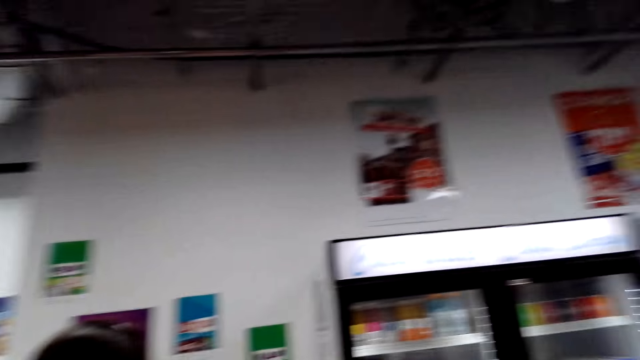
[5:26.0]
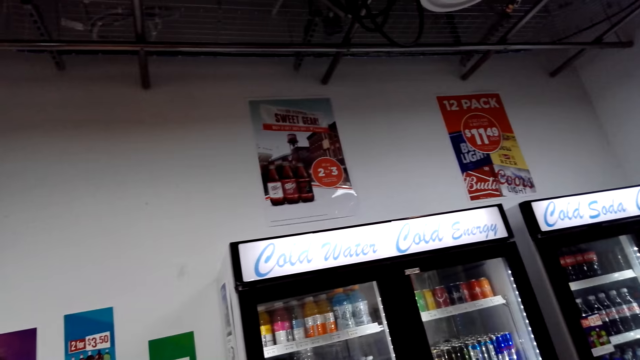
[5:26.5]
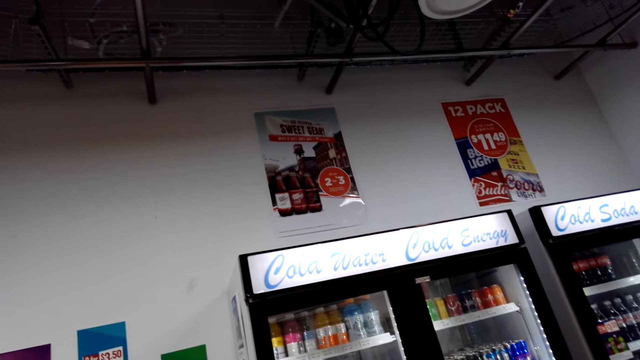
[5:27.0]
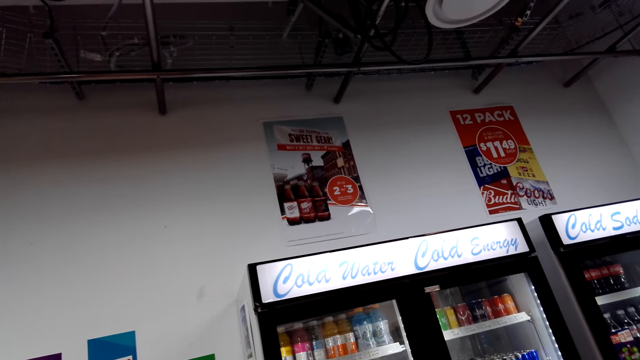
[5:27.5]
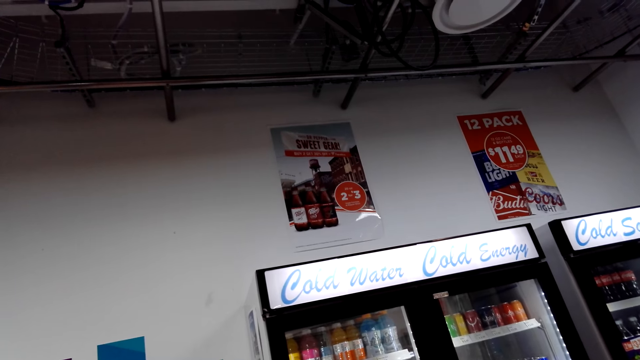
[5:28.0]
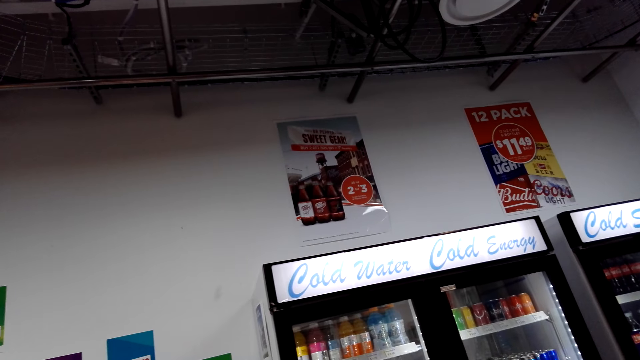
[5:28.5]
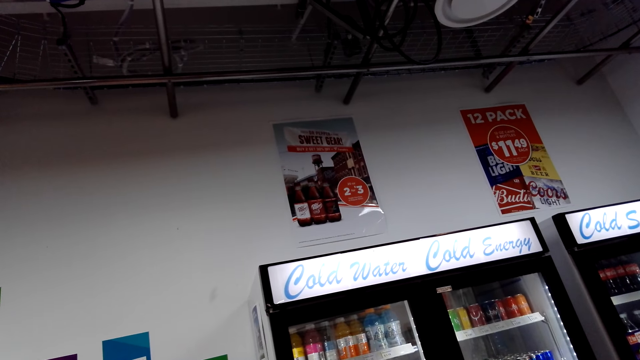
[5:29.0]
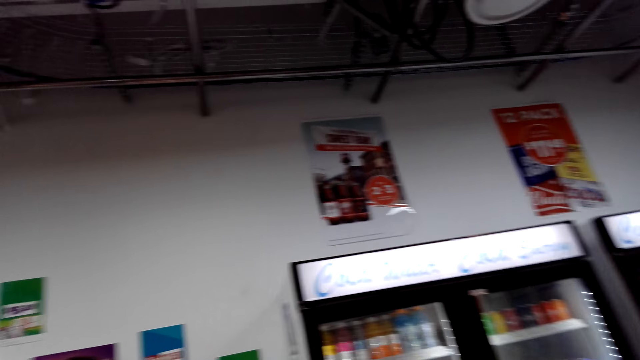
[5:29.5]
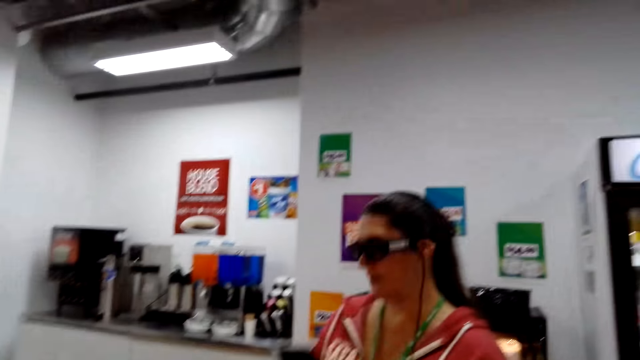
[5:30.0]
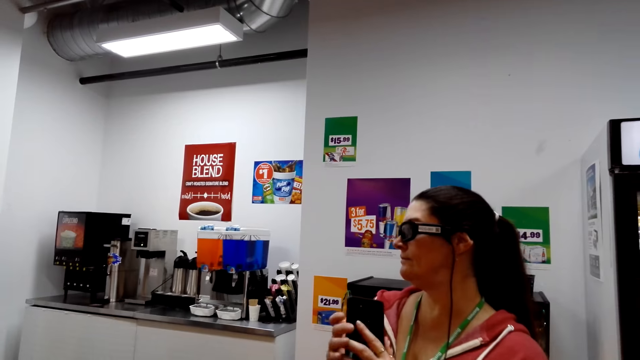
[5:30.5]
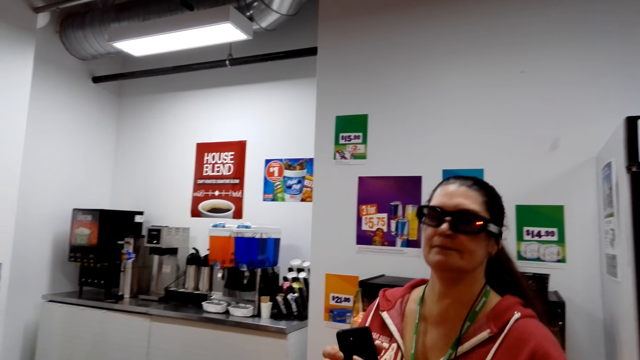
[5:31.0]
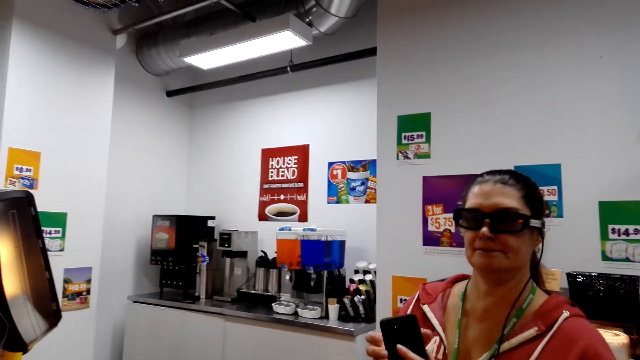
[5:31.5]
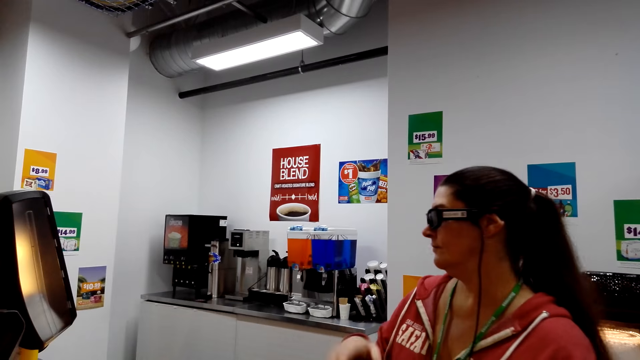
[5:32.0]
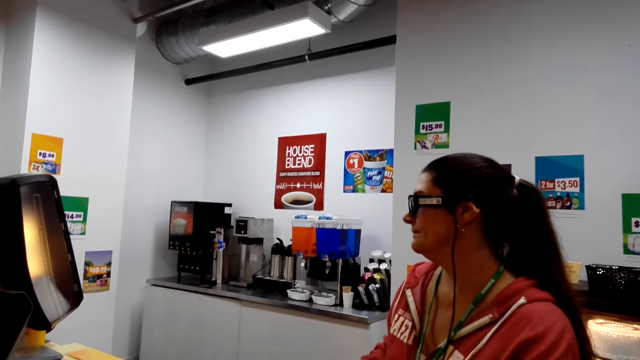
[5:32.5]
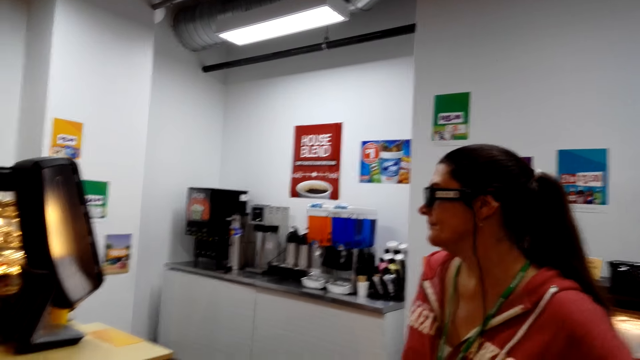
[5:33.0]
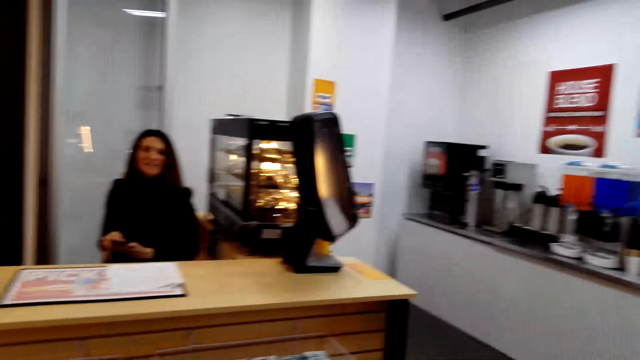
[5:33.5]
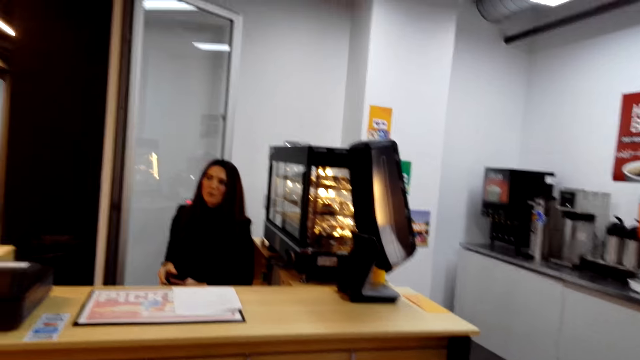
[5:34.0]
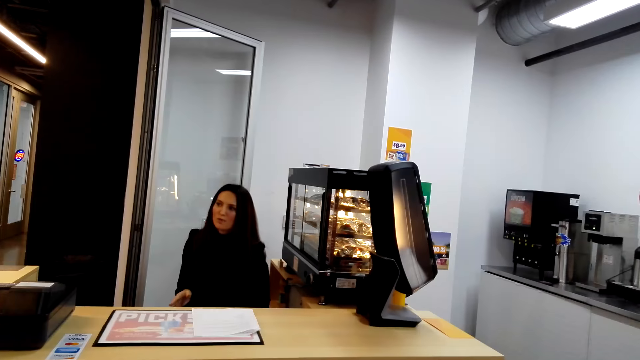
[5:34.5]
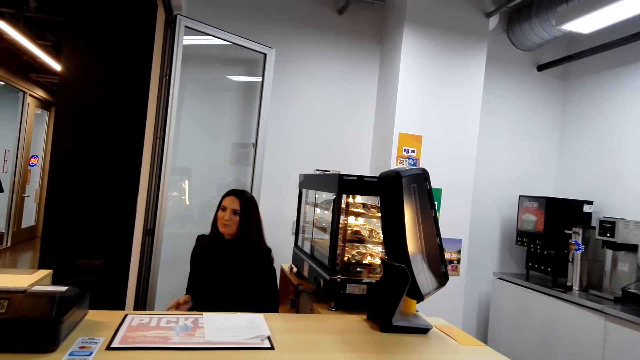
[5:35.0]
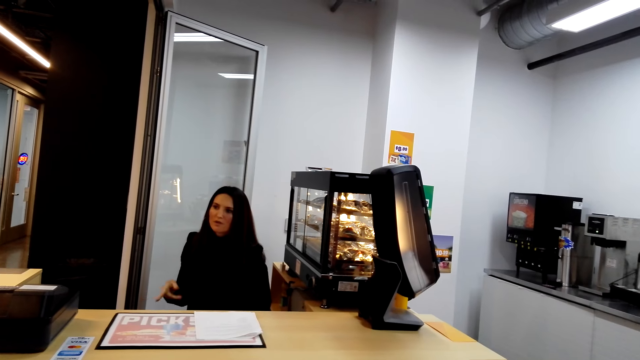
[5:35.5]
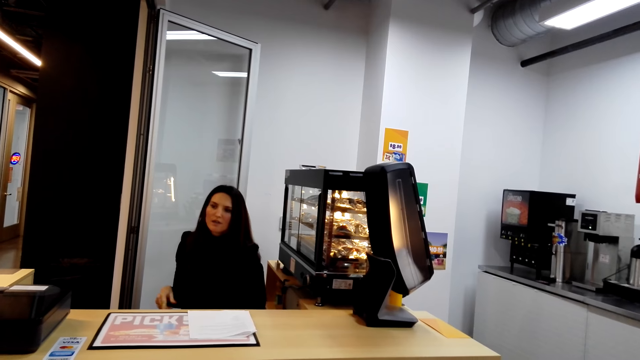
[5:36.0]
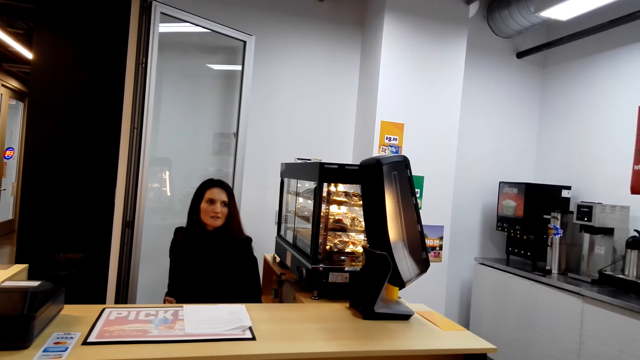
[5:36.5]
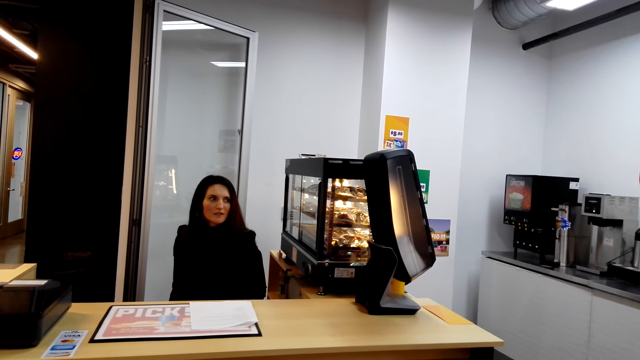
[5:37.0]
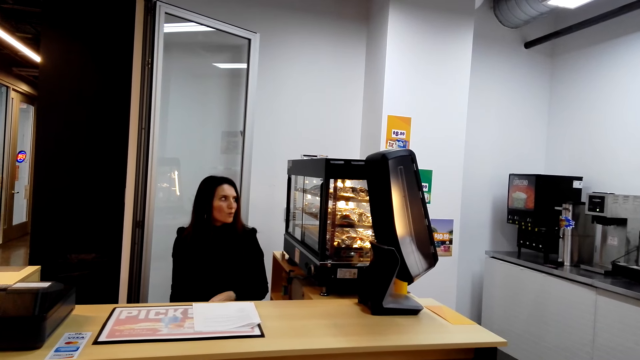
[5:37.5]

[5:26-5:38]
The camera wearer stares at the ceiling. They look around. Another woman converses with the first woman.

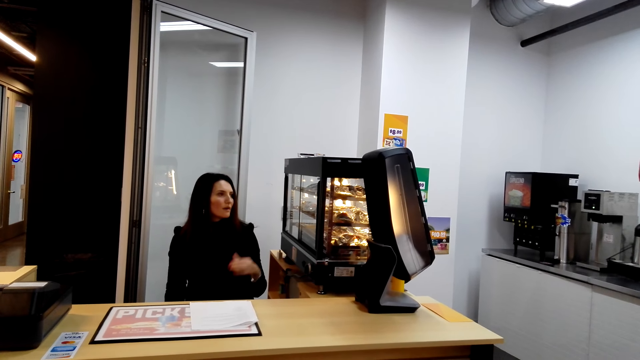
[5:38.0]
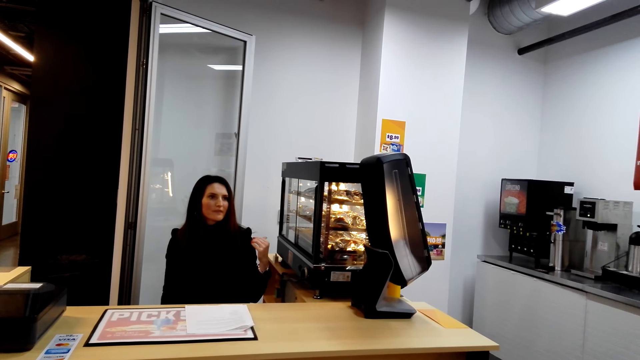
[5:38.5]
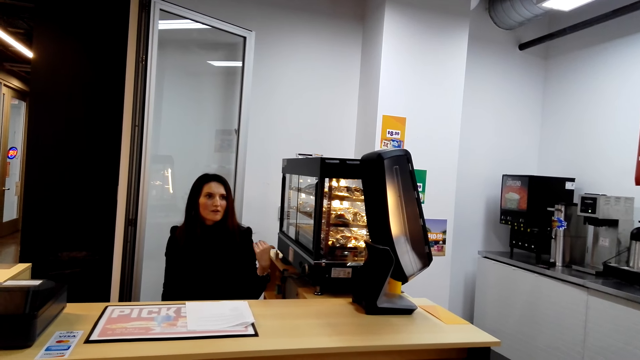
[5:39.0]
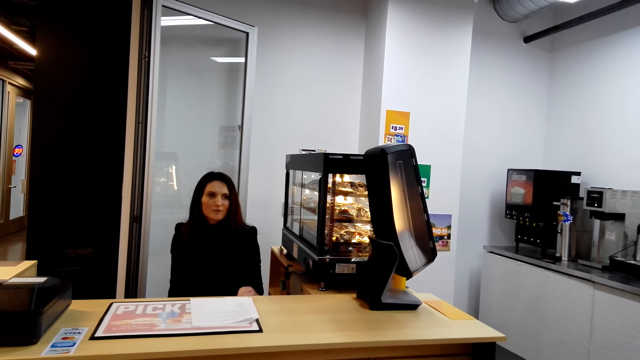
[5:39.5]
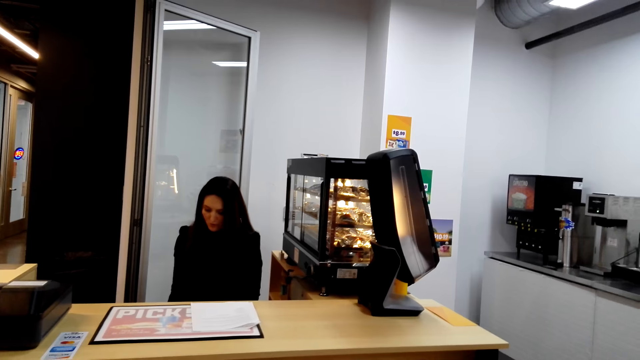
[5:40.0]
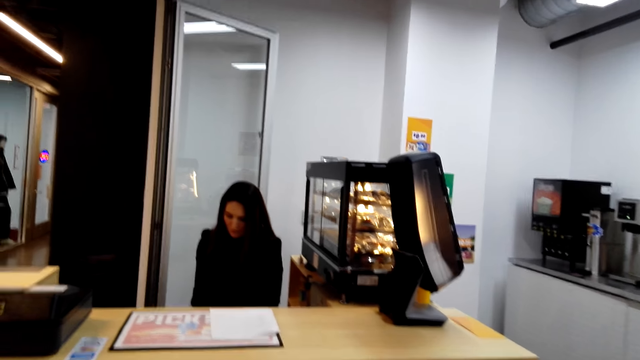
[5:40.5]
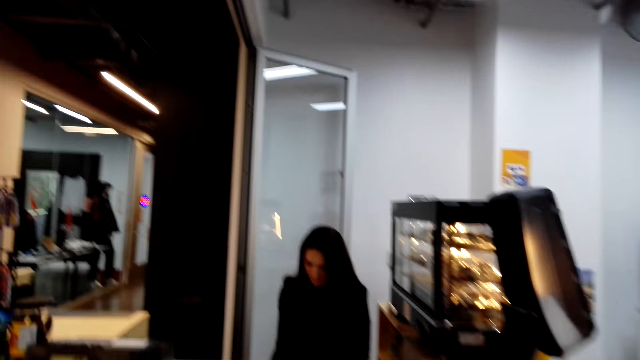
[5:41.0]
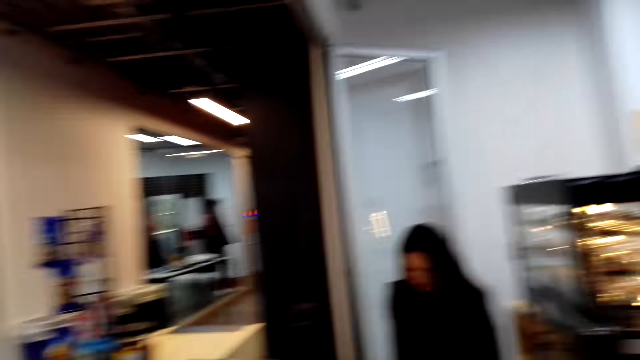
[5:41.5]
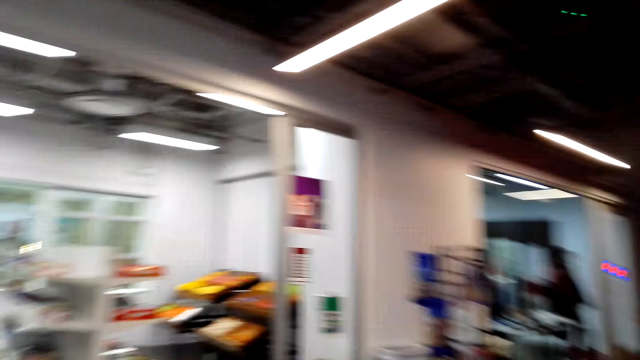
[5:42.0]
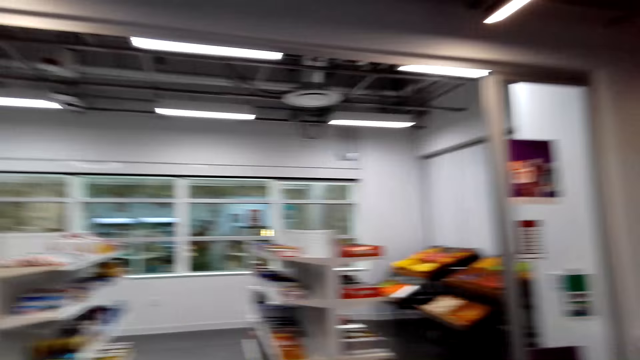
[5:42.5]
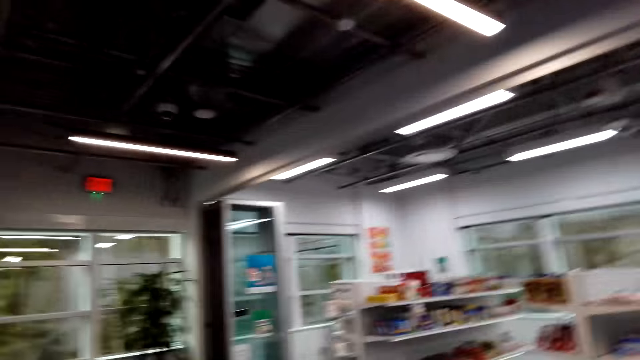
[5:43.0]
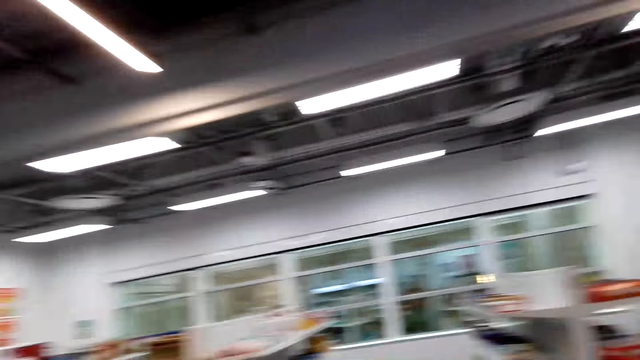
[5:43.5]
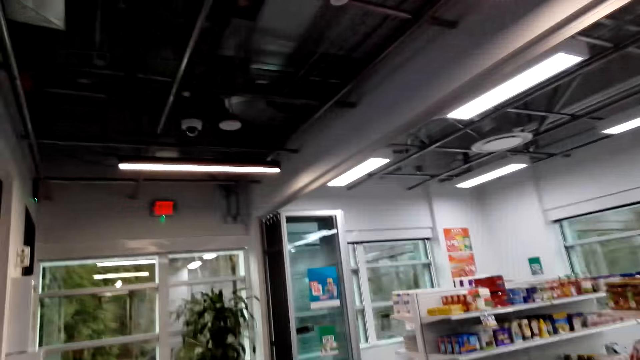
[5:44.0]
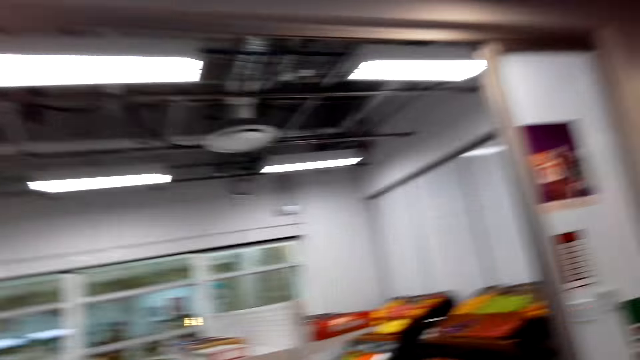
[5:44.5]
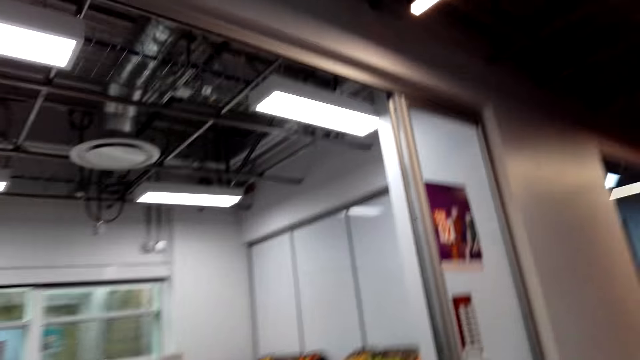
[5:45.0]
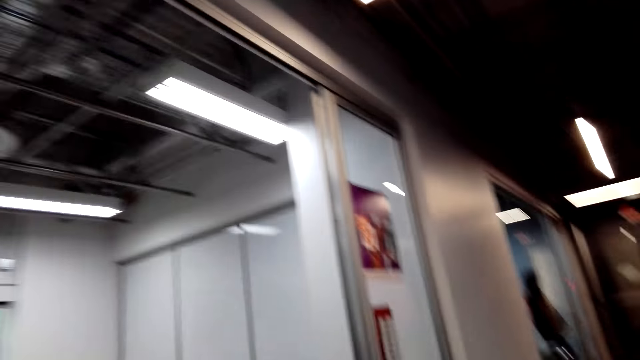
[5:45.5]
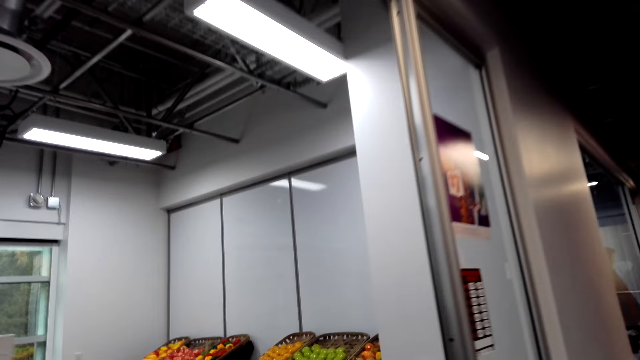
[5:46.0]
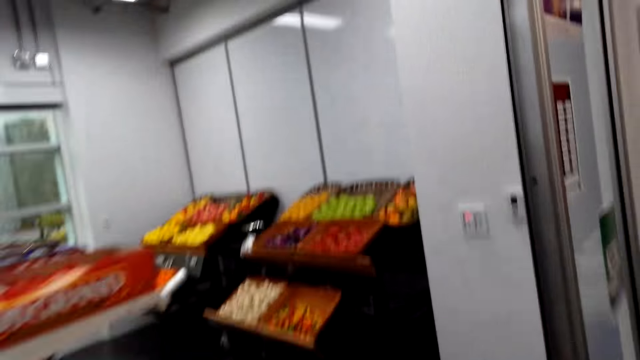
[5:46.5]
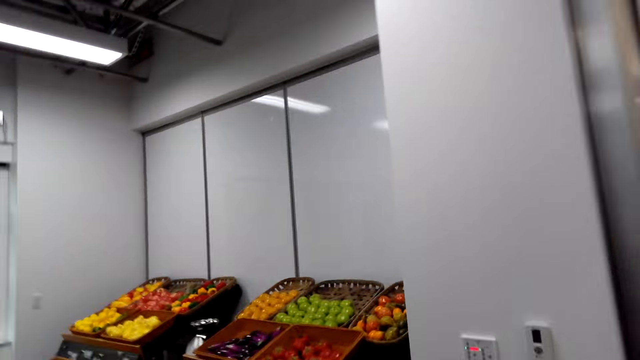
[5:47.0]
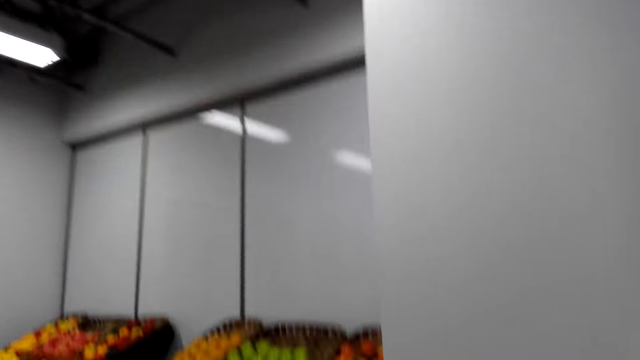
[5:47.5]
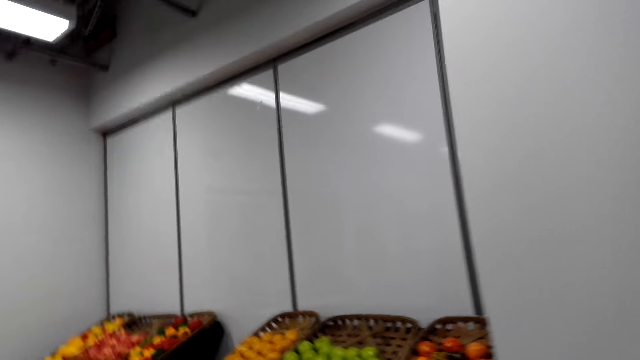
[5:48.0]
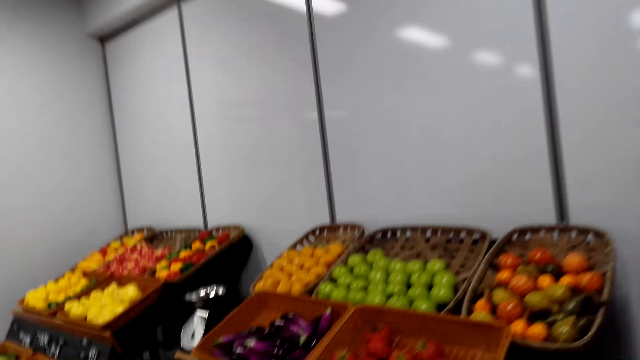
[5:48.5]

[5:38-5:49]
The camera wearer walks towards the counter. They look around. They converse with the woman. They walk towards the fresh produce.
